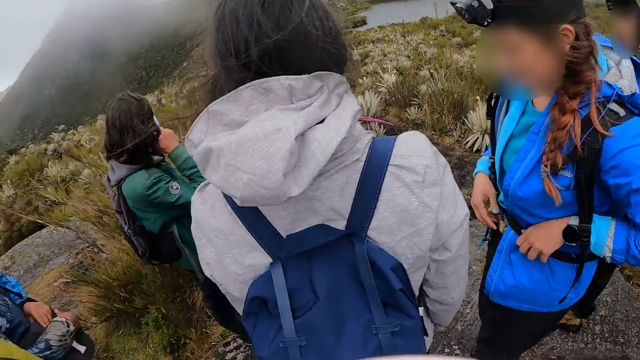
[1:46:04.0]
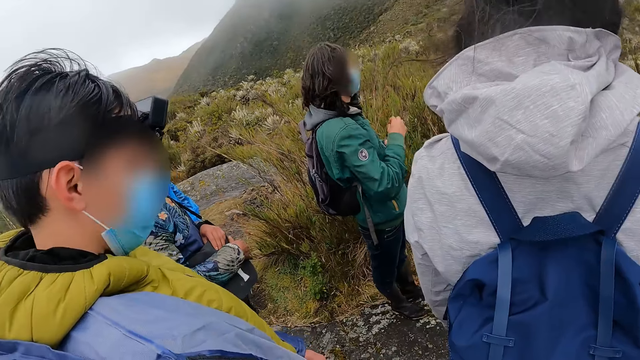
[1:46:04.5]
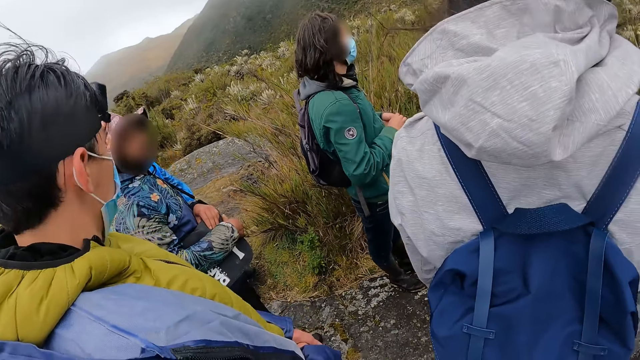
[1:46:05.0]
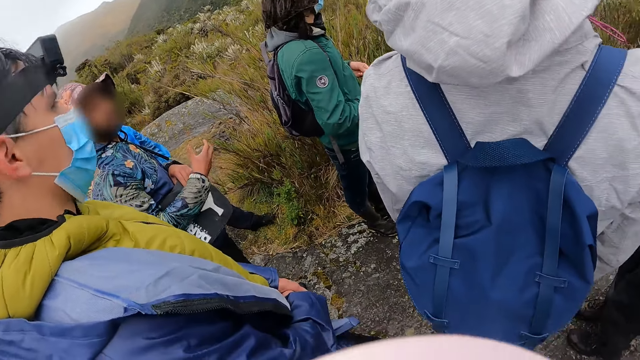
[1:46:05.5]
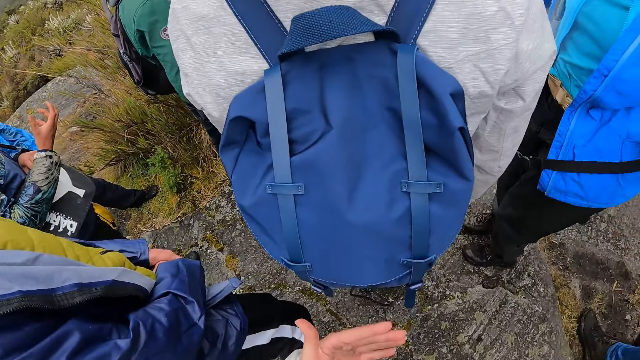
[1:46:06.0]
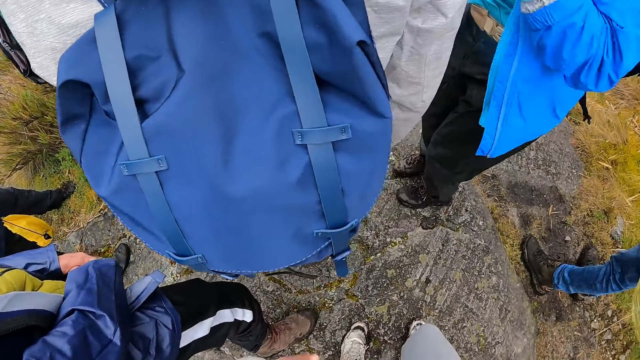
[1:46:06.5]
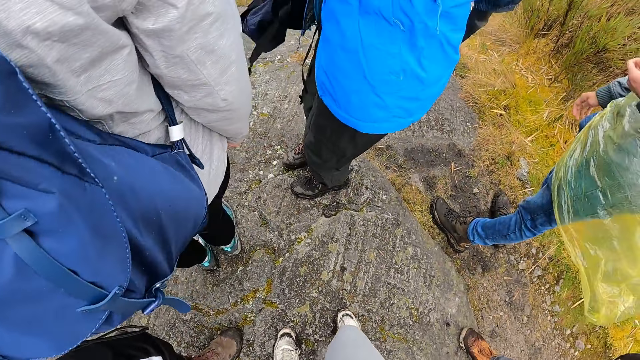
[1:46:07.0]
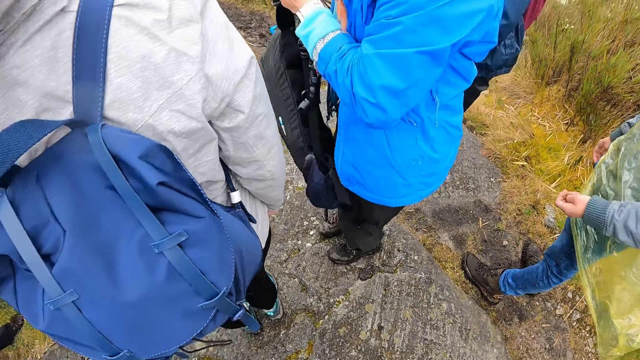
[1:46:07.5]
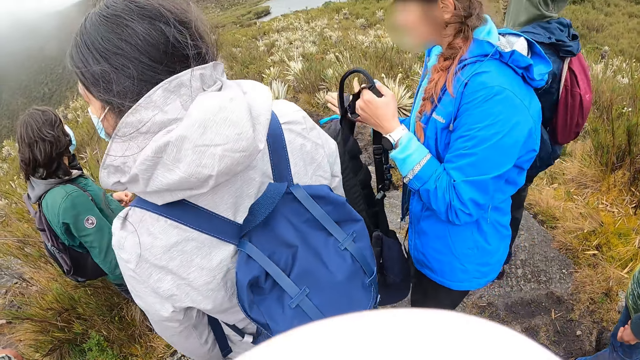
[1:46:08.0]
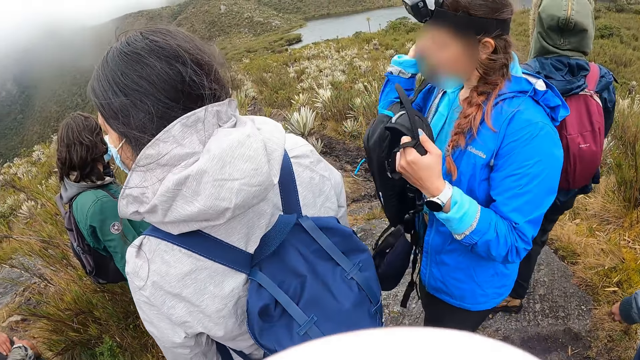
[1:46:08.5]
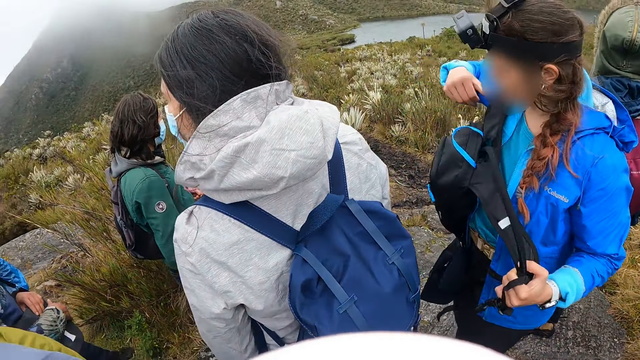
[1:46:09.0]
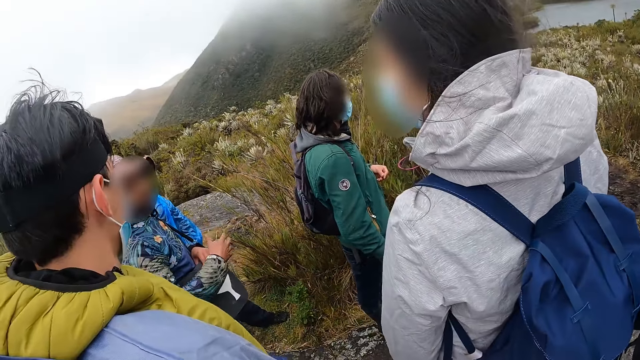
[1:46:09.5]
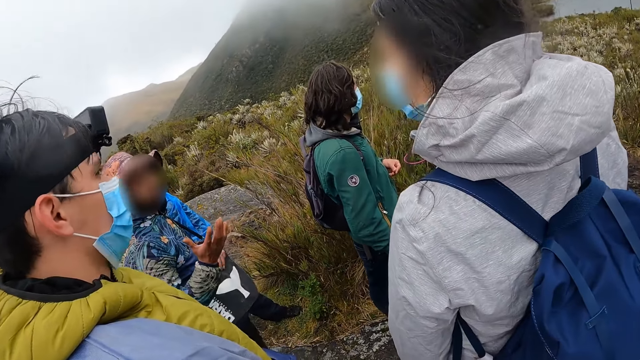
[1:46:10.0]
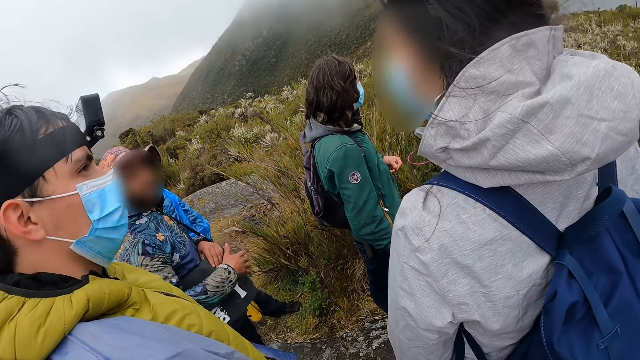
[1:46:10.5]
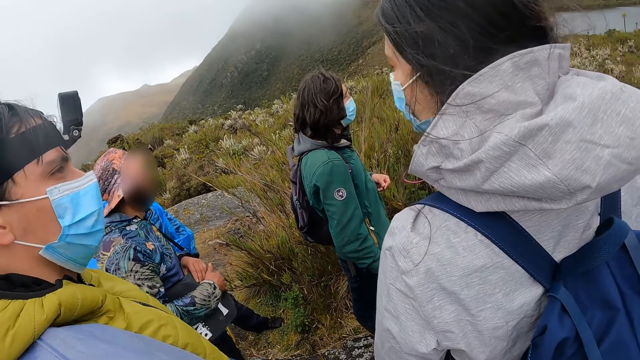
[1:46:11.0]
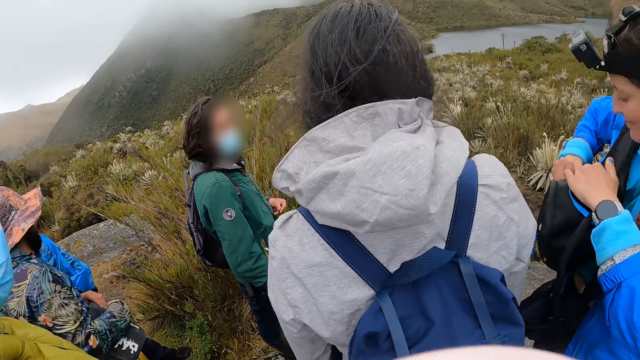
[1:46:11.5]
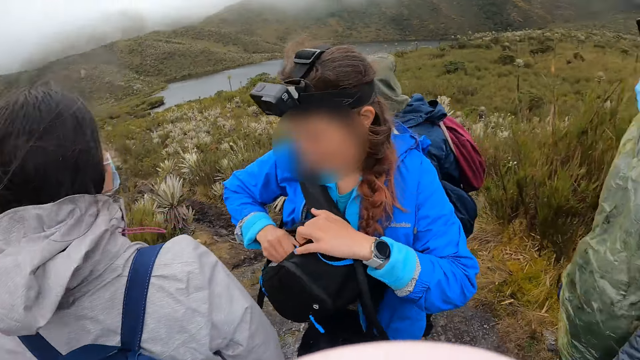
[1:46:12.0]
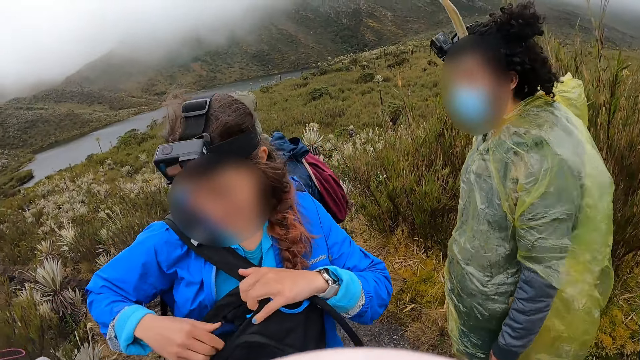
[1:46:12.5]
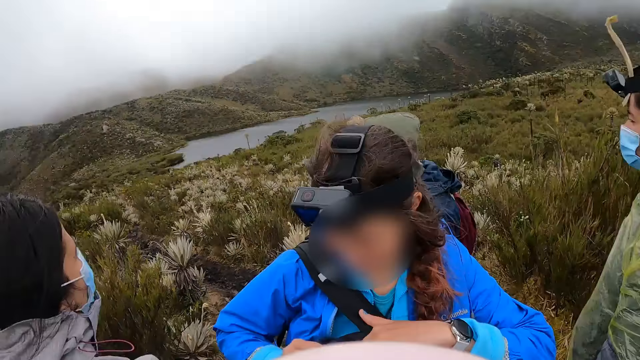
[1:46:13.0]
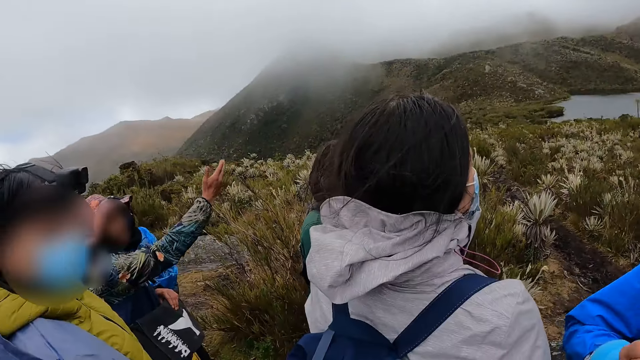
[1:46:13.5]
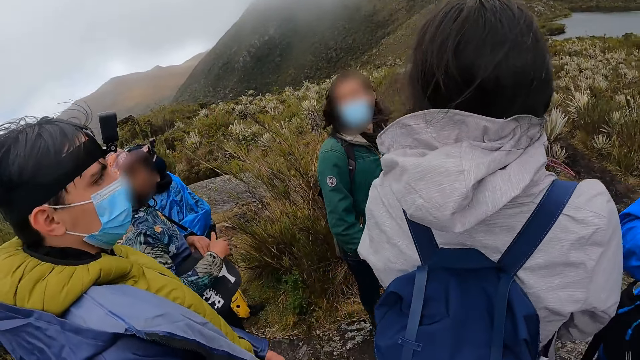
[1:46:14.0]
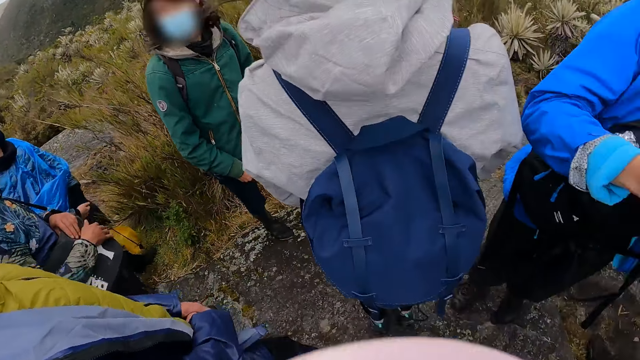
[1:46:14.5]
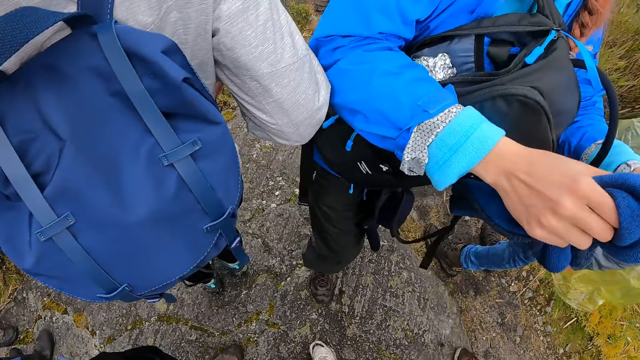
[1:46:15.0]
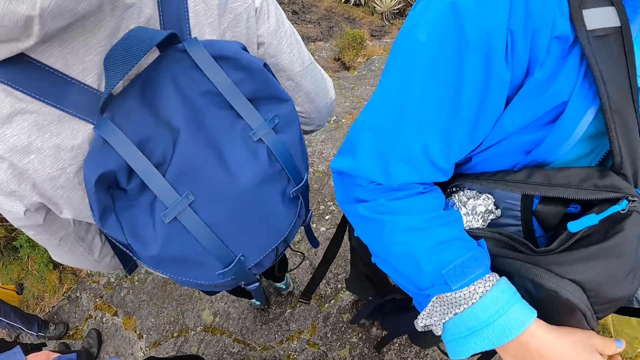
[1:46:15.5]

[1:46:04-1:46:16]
The woman removes a bag from her back with both hands. The camera wearer looks at a person. They look at another person. The woman holds the bag with both hands. The man interacts with the group of people. The camera wearer looks around the hill. The woman places her right hand into the bag. The man interacts with the group of people.

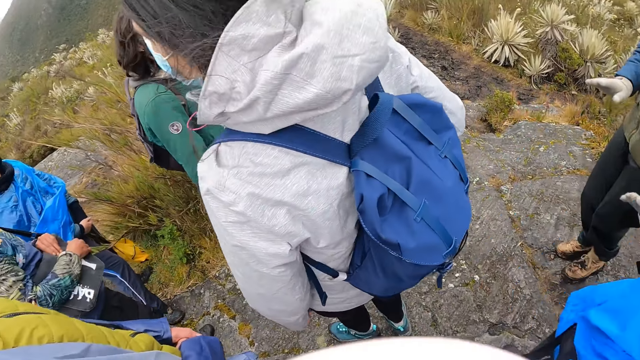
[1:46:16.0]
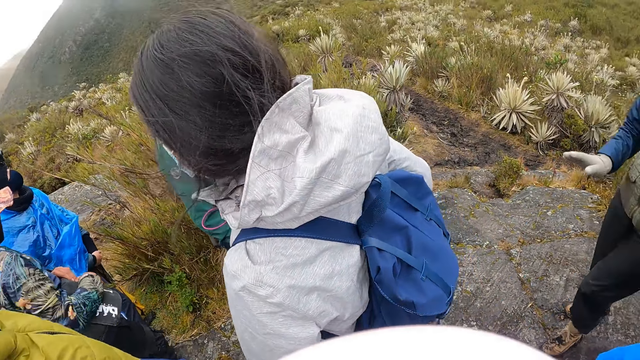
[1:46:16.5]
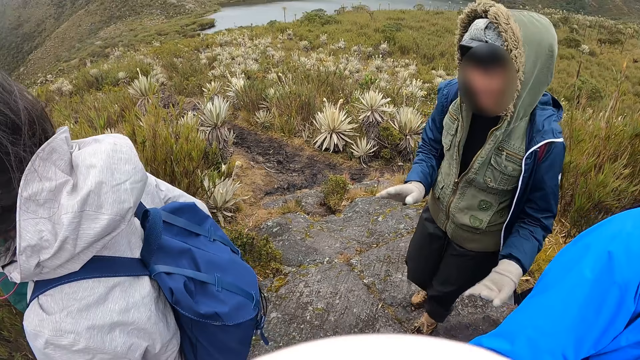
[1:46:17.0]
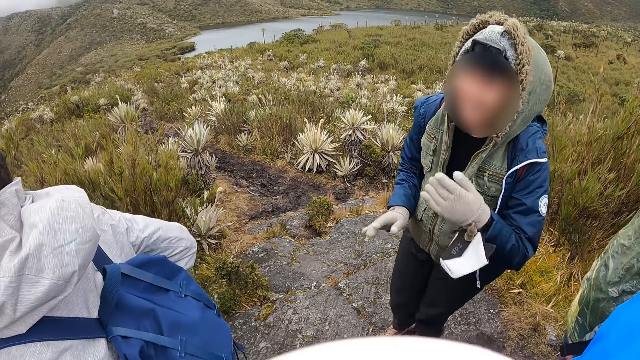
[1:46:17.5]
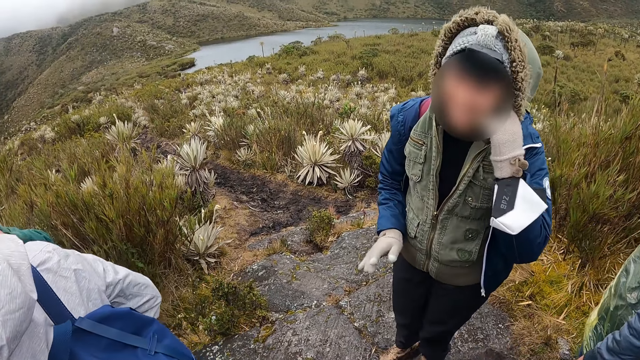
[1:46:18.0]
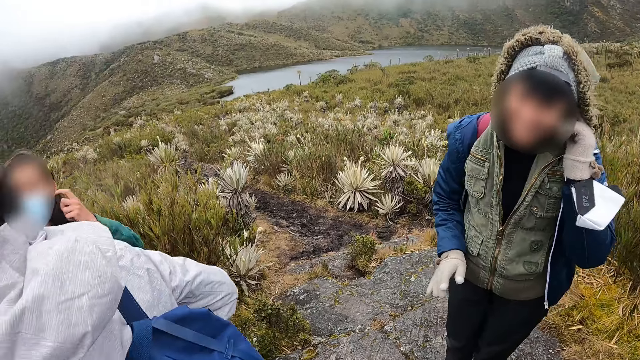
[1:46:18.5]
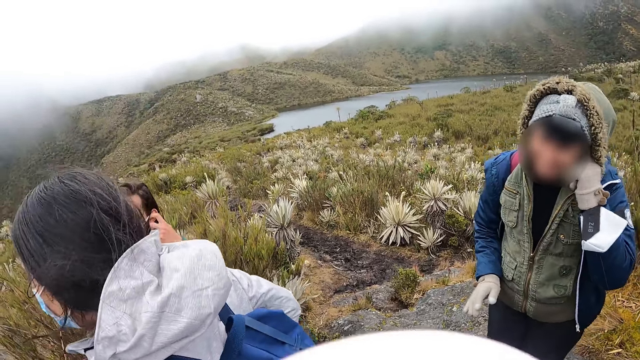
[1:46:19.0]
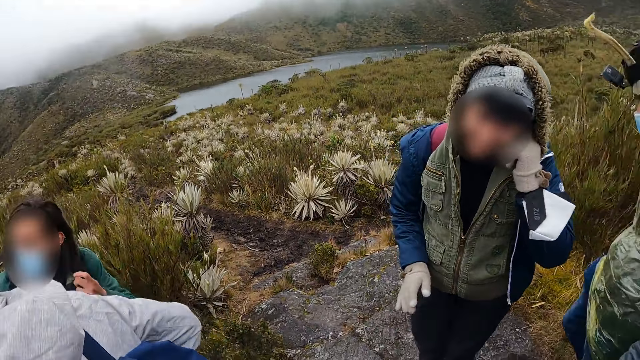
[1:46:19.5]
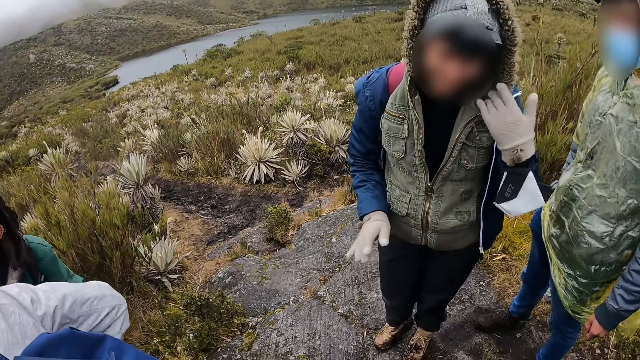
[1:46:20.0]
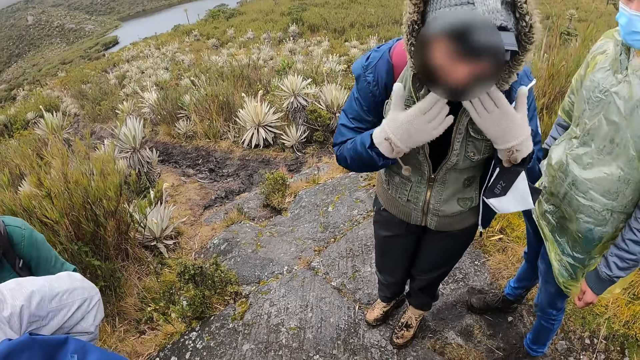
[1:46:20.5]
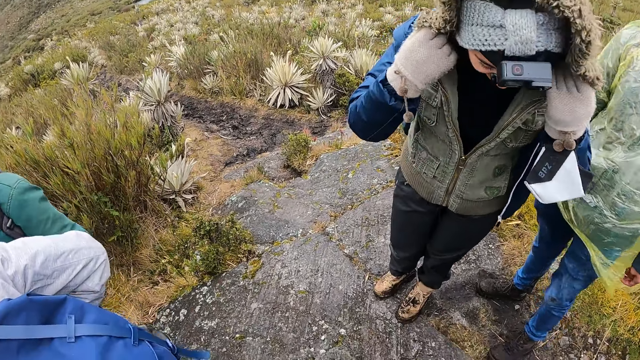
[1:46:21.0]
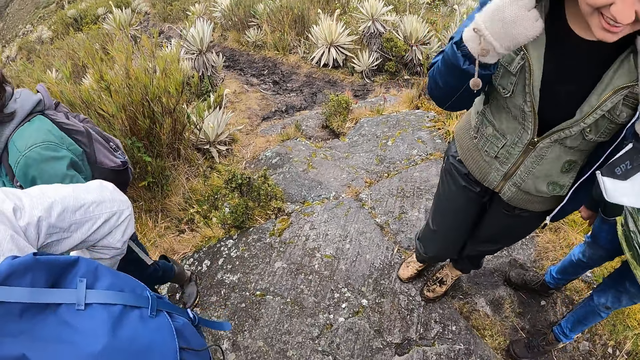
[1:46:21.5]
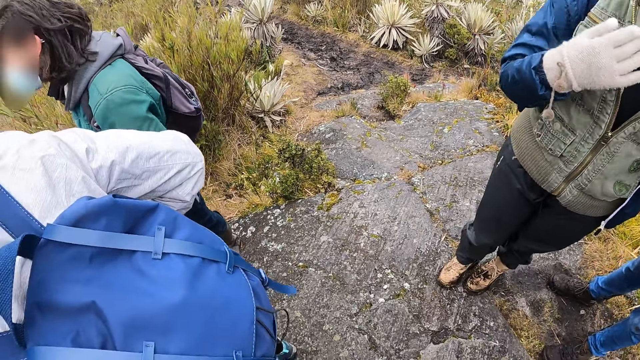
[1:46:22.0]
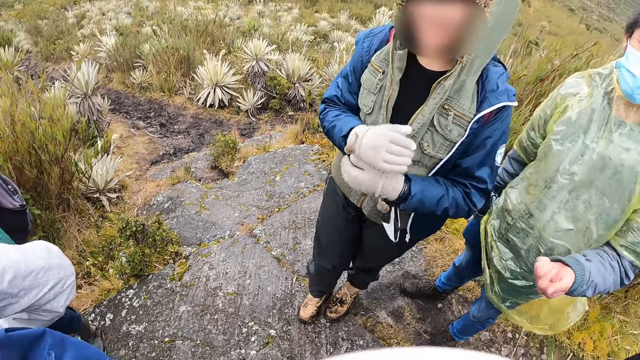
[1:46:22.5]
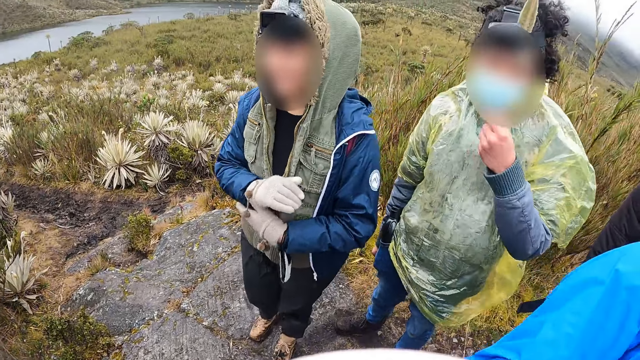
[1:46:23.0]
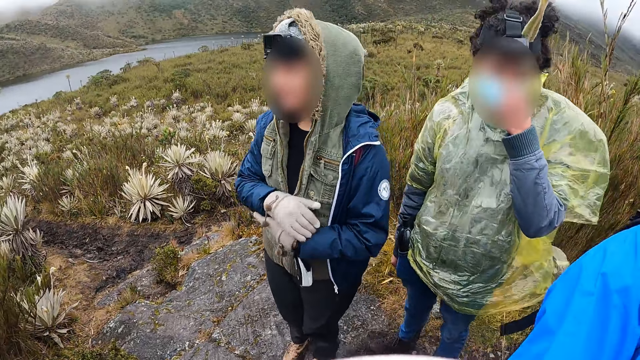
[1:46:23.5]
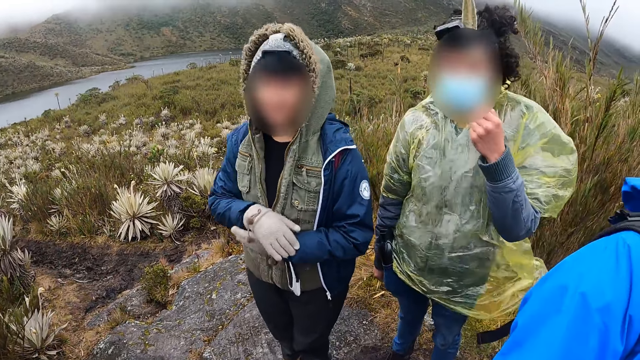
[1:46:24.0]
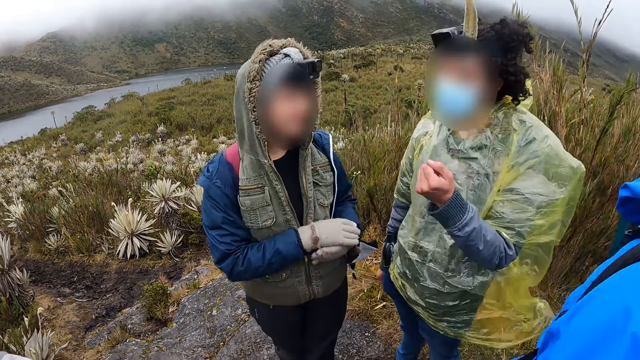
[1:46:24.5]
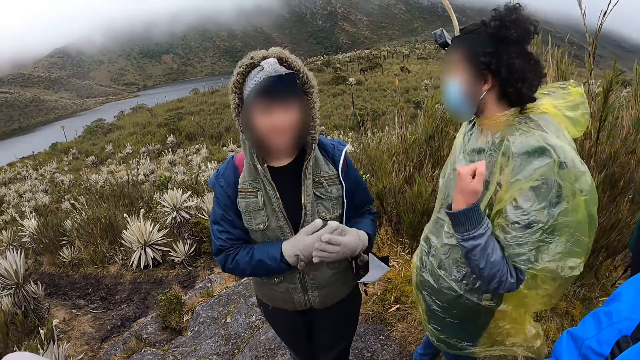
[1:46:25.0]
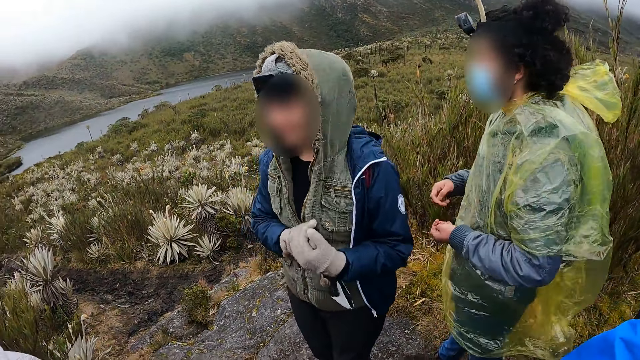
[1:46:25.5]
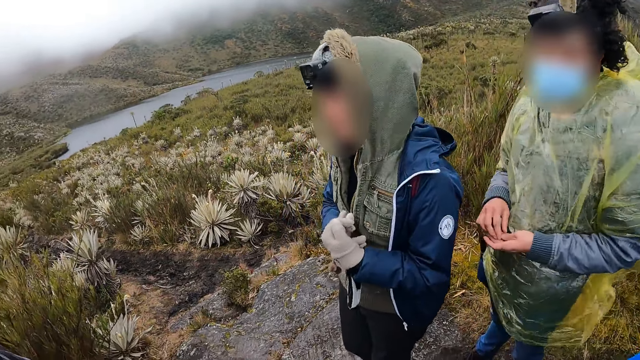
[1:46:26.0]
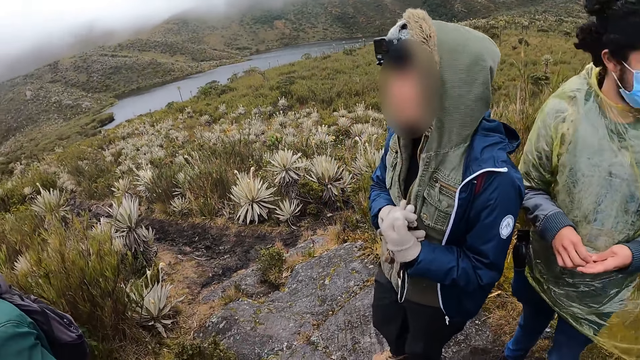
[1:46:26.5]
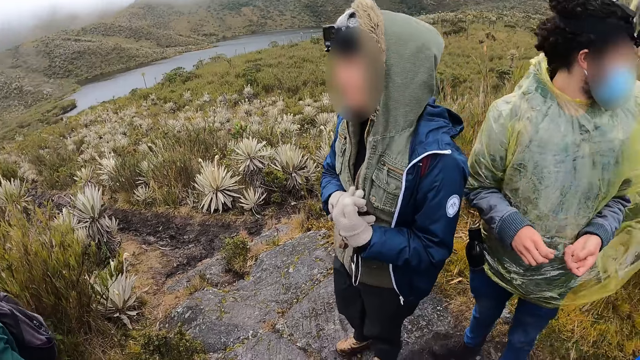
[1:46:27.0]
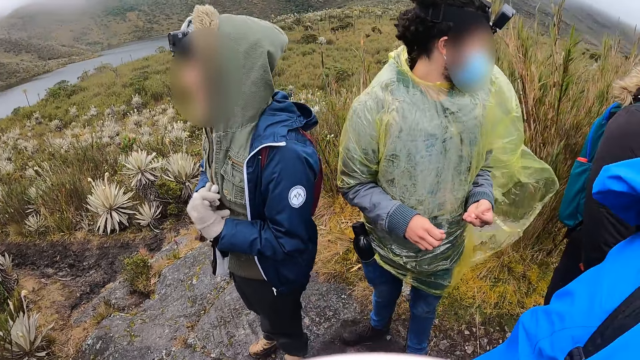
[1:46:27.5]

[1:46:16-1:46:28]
The camera wearer interacts with a woman. The woman holds a jacket with both hands. The camera wearer interacts with the woman and another woman. The first woman looks around the hill.
